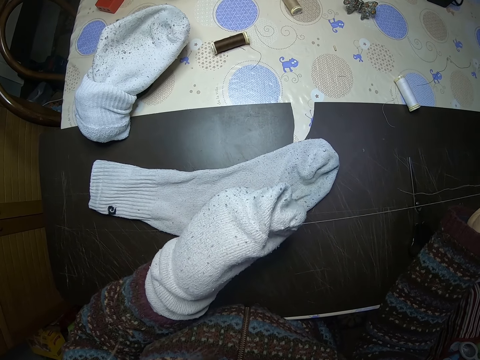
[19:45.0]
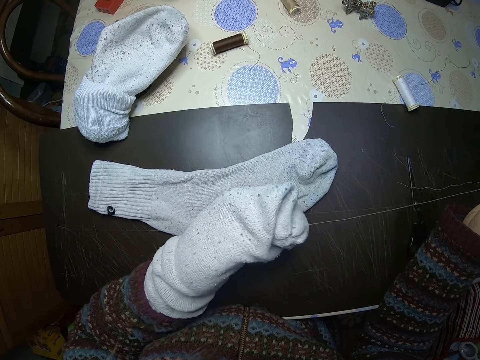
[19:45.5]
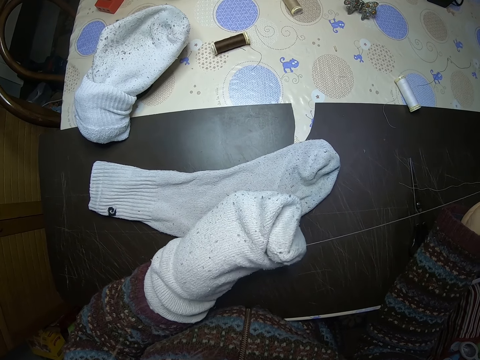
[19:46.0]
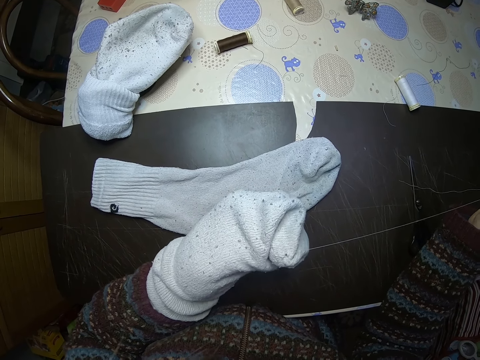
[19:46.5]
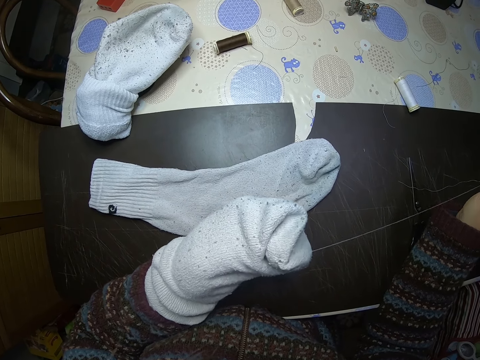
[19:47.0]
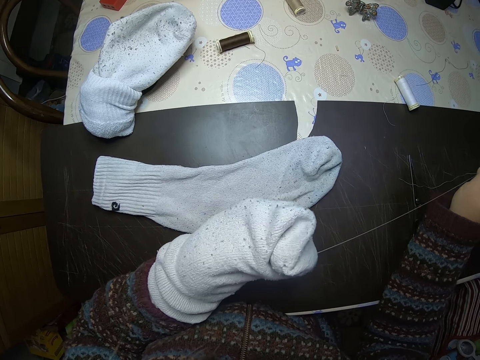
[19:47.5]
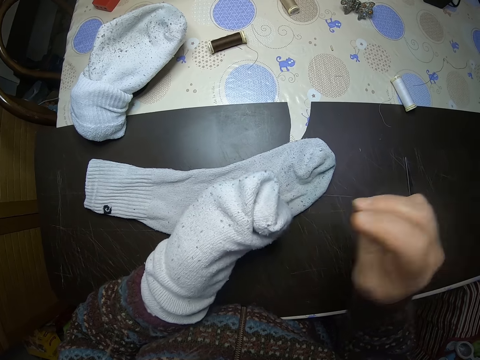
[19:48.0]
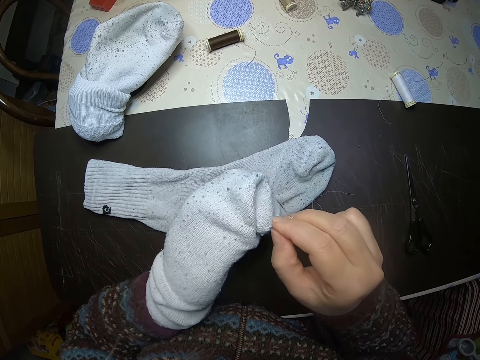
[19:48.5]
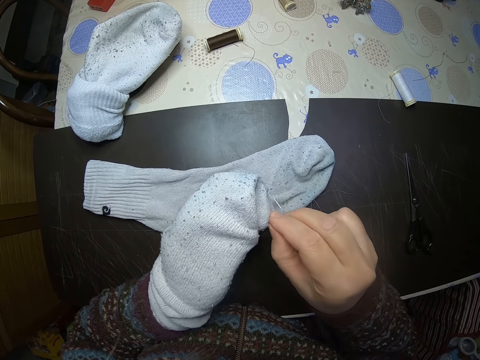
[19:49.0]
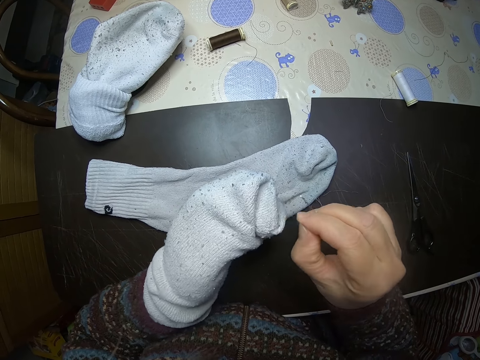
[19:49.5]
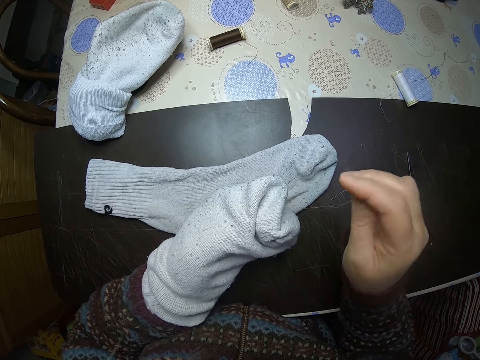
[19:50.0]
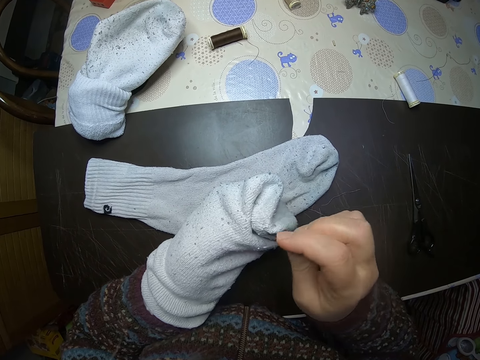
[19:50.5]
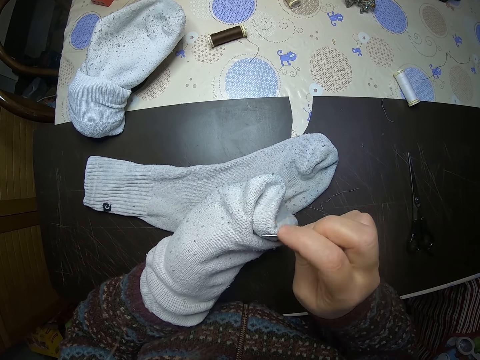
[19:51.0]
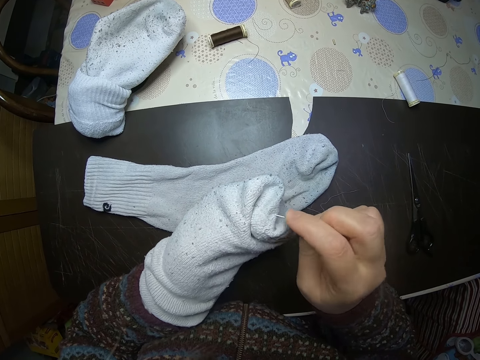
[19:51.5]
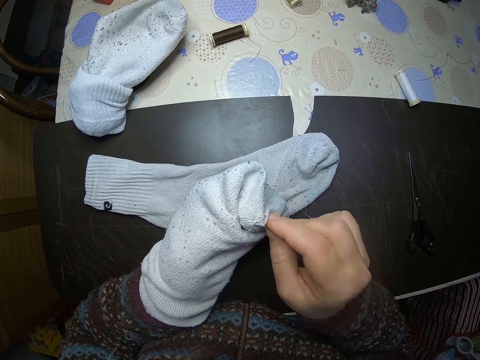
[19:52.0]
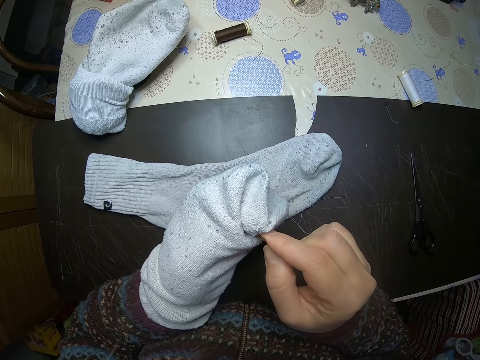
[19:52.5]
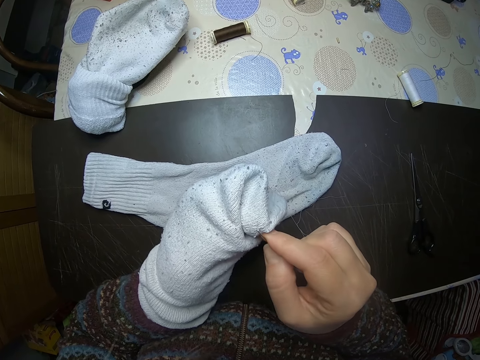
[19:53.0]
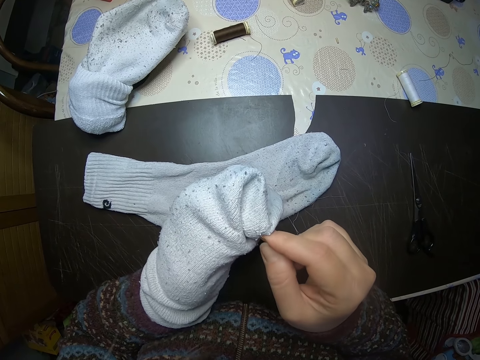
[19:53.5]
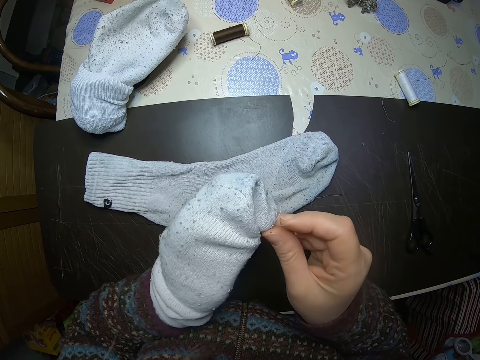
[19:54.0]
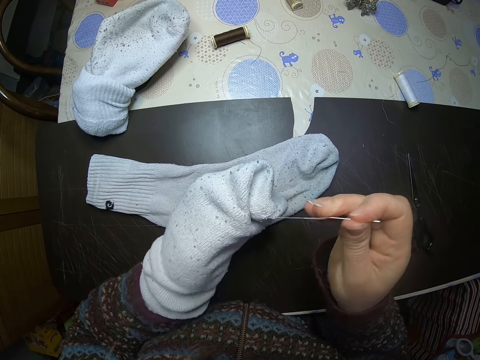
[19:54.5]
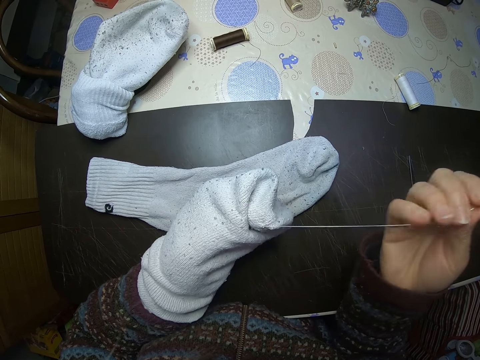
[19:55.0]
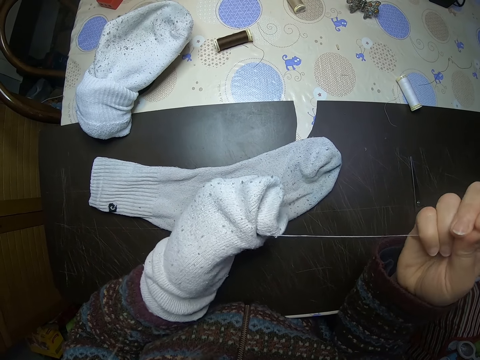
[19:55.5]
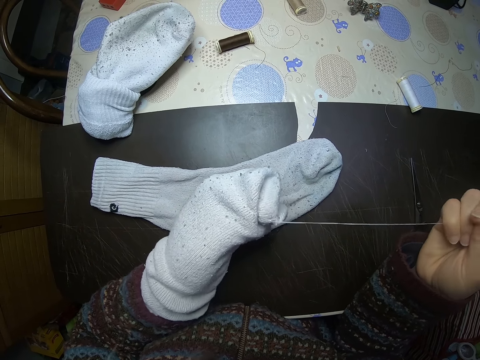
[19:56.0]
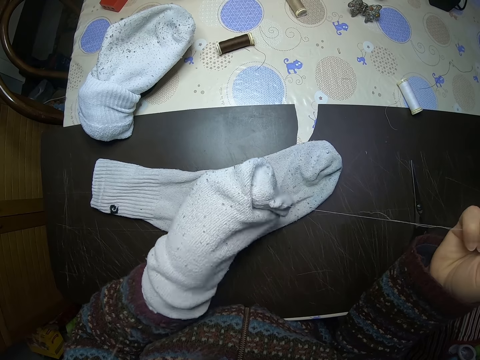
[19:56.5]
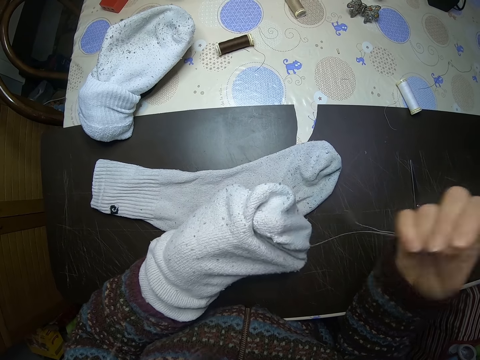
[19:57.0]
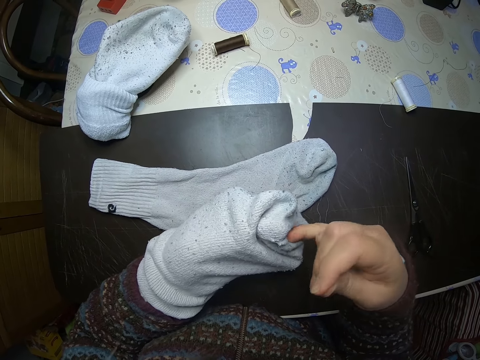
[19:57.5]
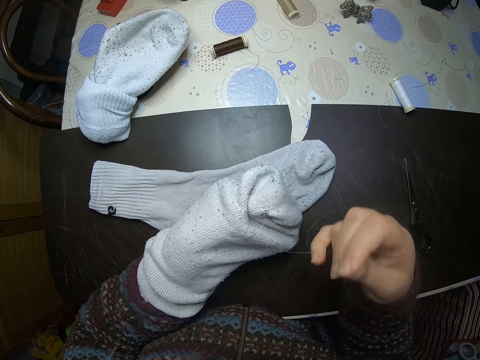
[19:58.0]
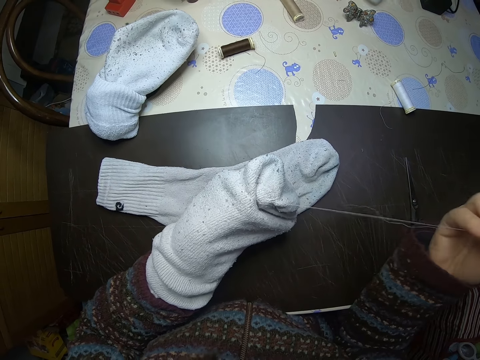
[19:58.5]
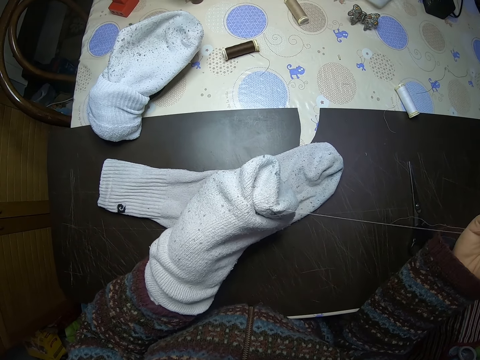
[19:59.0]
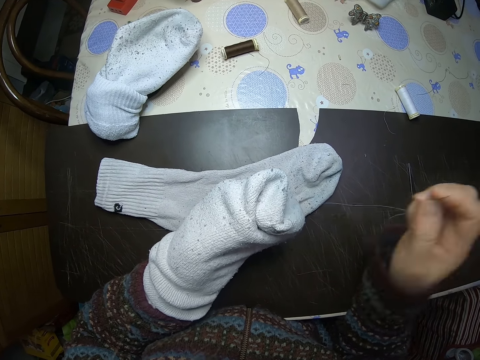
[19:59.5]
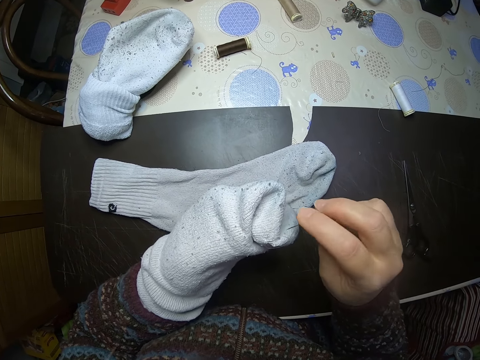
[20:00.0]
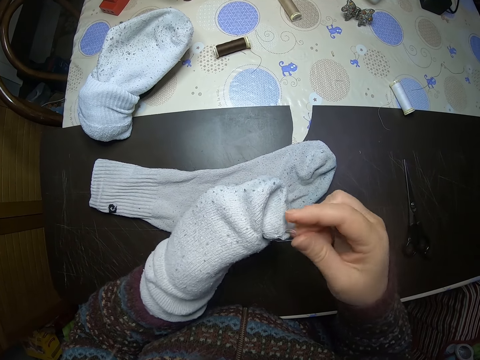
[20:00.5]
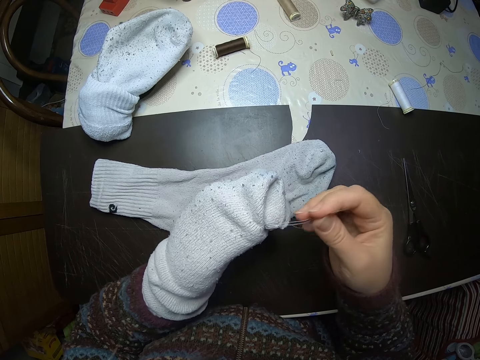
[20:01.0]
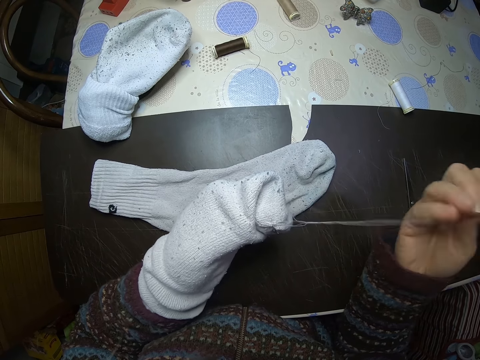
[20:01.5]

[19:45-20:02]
The camera wearer stares at the socks. They inspect the socks. They sew the socks. They stare at the socks. They inspect the socks. They stare at the socks. They sew the socks.

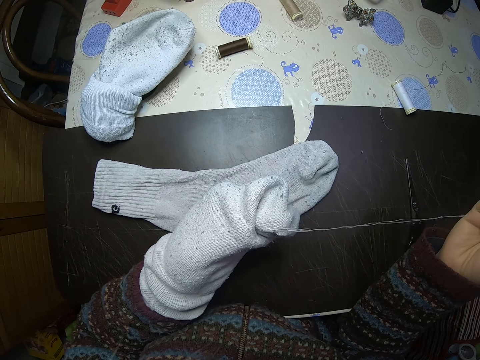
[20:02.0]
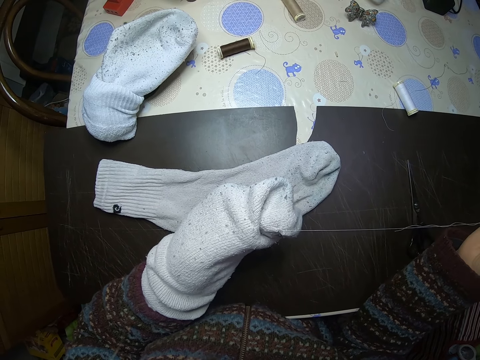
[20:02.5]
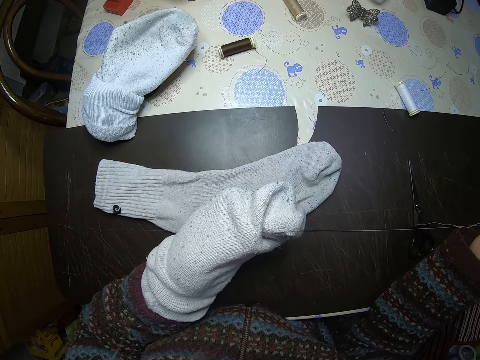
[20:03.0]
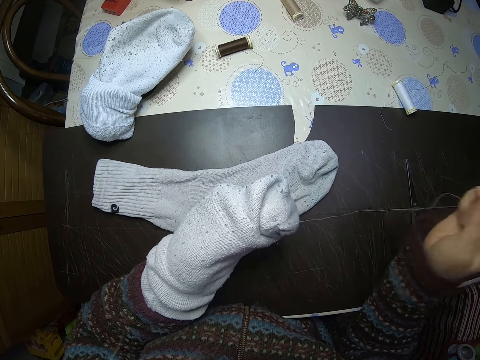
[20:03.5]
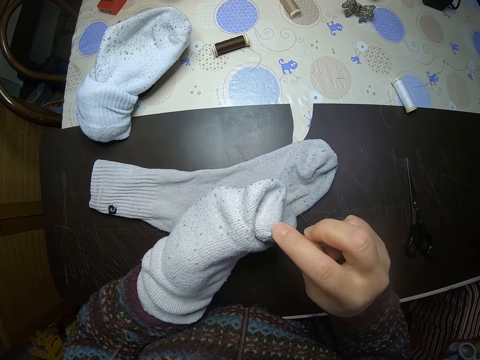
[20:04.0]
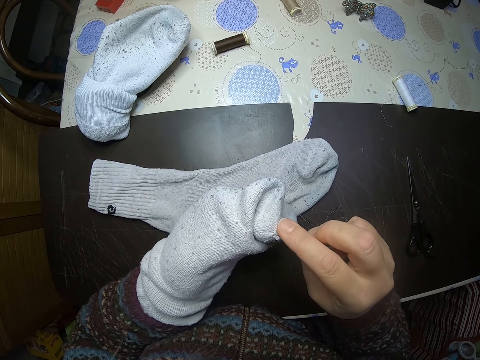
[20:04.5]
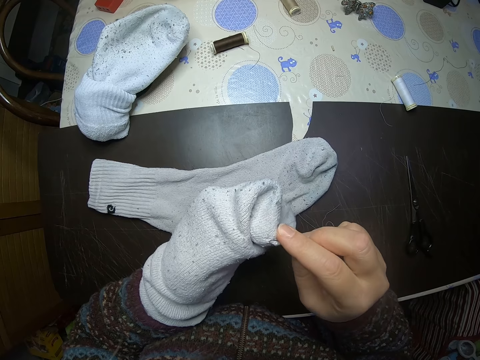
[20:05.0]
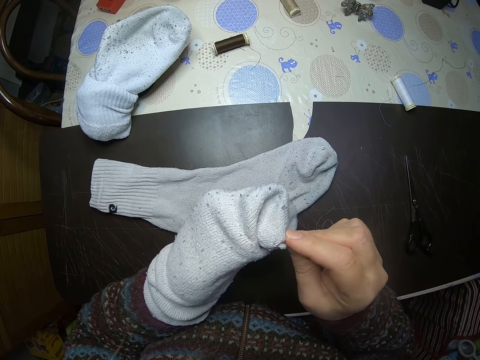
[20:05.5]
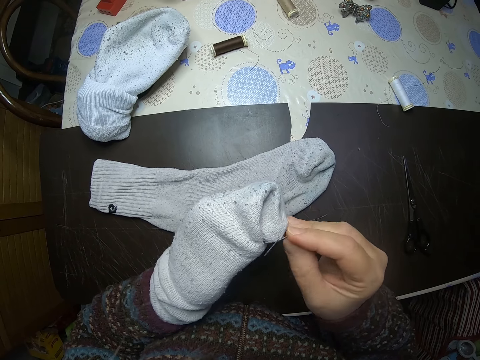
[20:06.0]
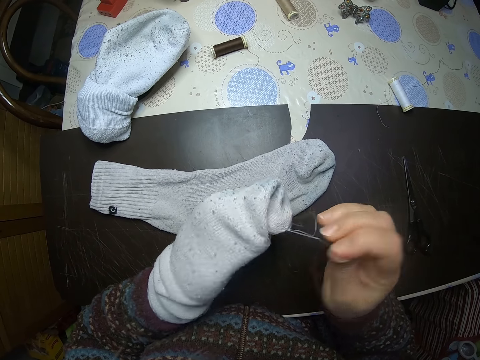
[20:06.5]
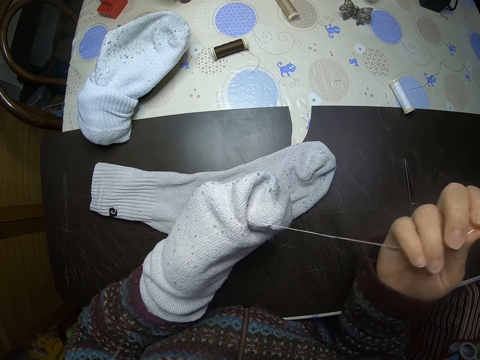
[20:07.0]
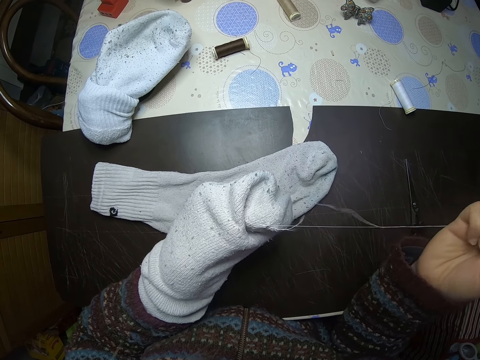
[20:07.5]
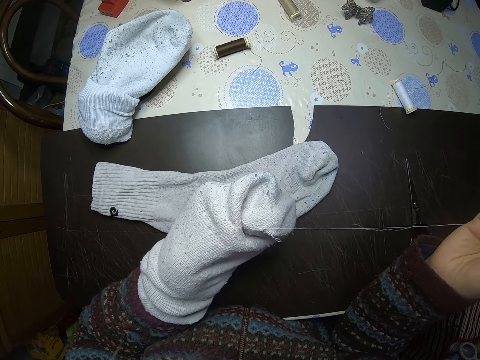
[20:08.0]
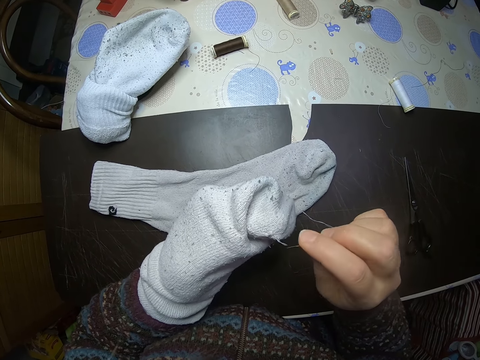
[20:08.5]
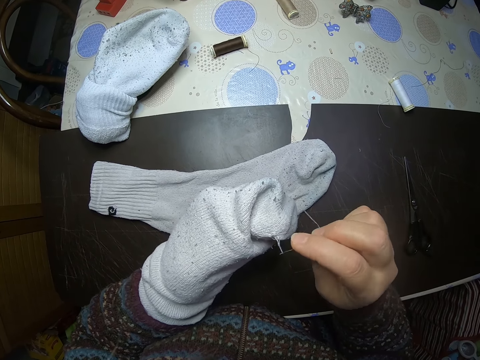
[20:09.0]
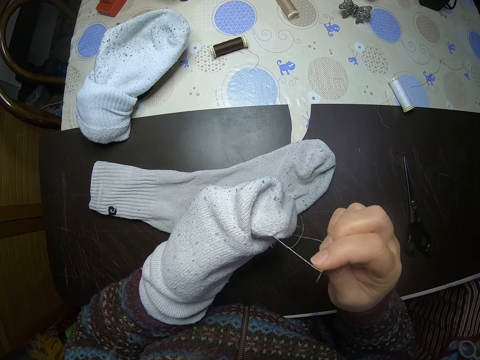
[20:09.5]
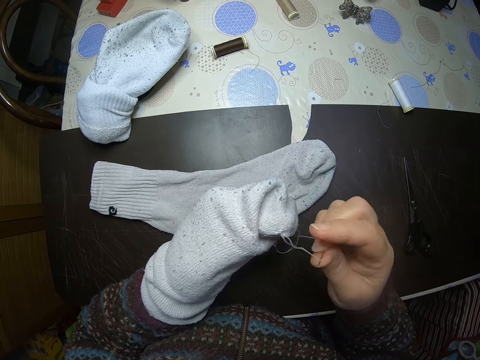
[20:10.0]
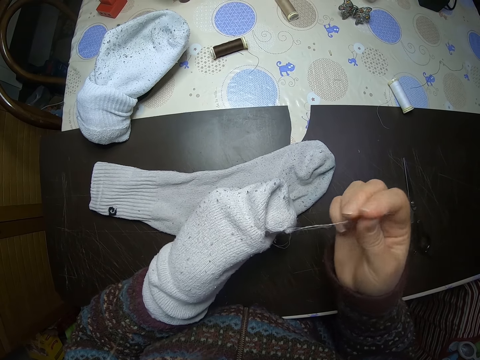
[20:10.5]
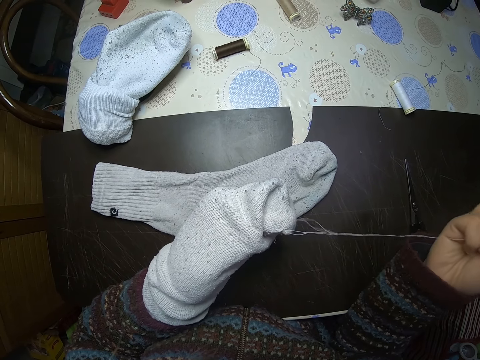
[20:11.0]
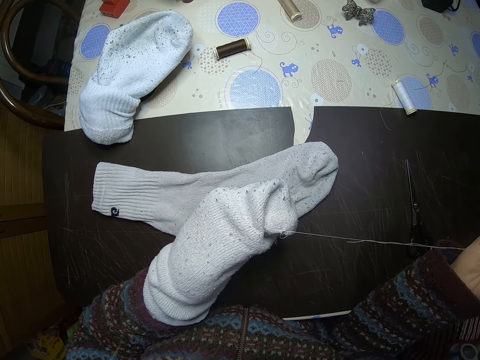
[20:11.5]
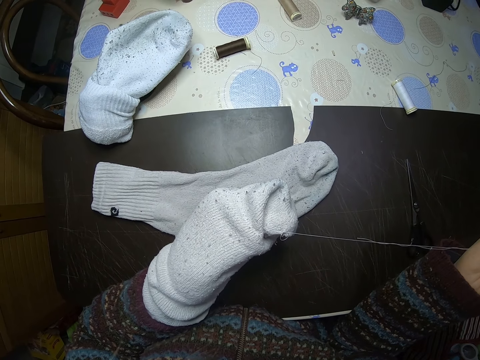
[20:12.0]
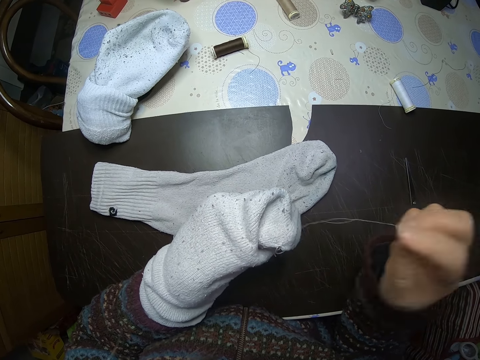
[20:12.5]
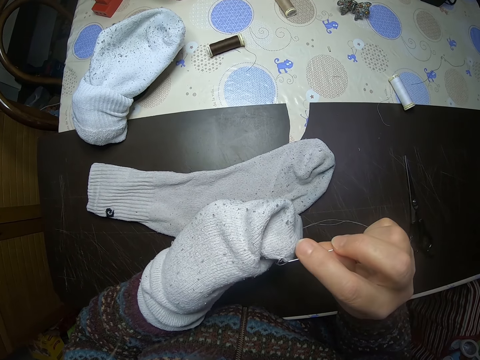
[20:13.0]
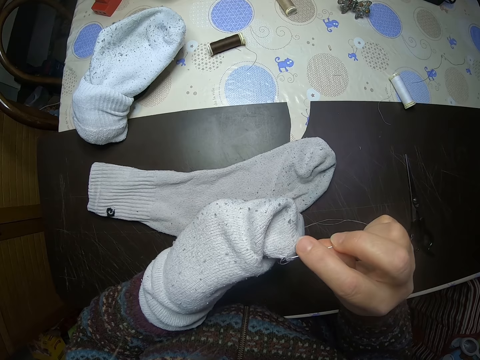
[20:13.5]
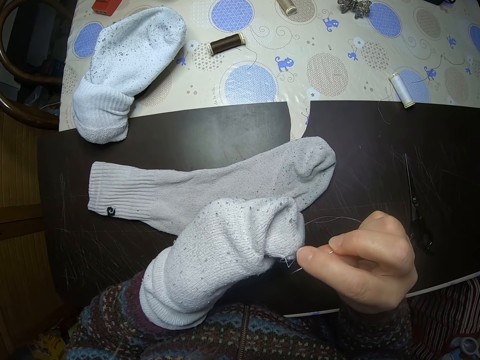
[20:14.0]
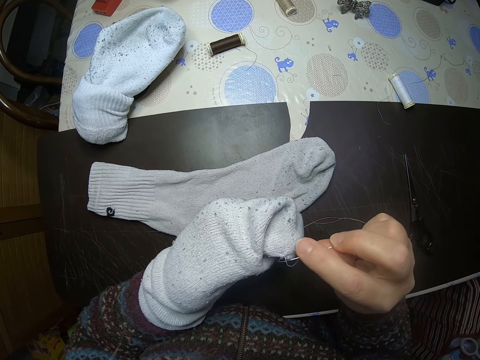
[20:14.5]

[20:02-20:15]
The camera wearer stares at the socks. They sew the socks. They stare at the socks. They sew the socks. They stare at the socks. They inspect the socks.
